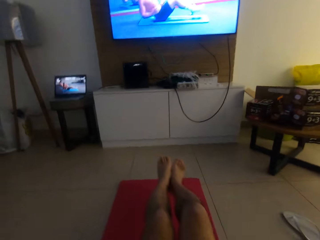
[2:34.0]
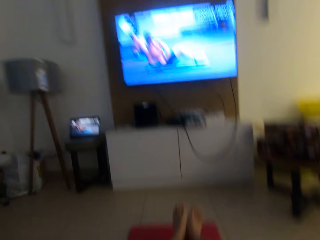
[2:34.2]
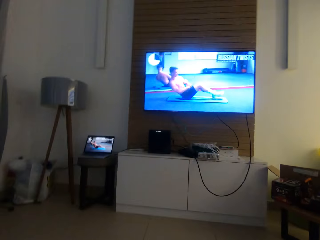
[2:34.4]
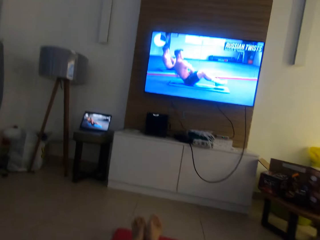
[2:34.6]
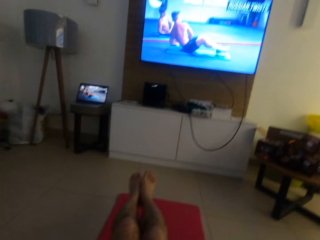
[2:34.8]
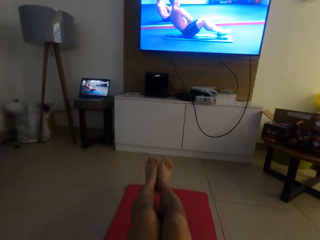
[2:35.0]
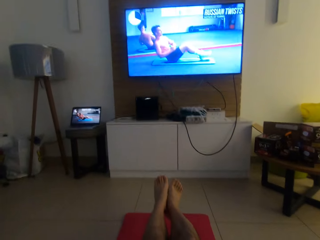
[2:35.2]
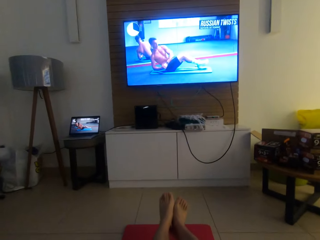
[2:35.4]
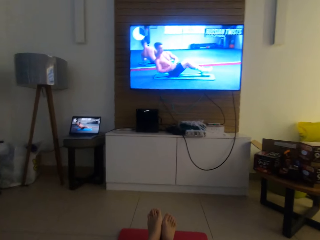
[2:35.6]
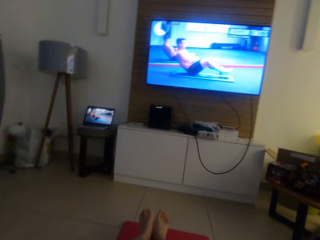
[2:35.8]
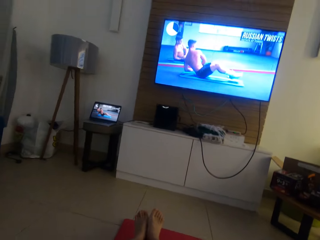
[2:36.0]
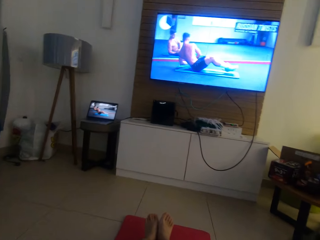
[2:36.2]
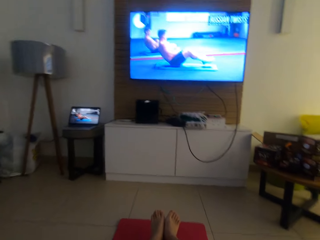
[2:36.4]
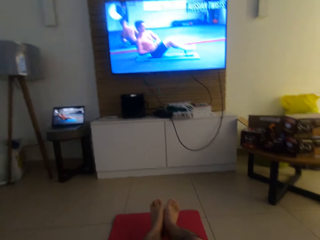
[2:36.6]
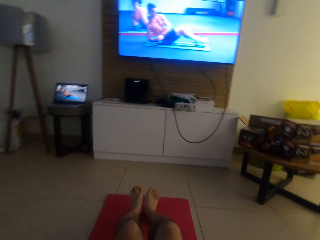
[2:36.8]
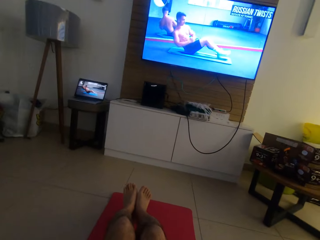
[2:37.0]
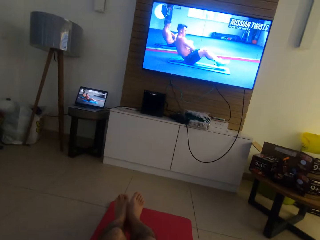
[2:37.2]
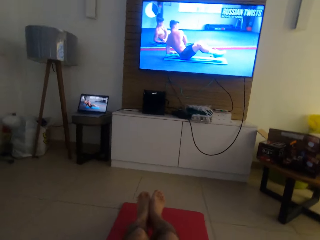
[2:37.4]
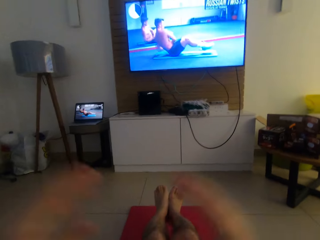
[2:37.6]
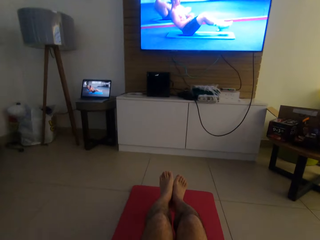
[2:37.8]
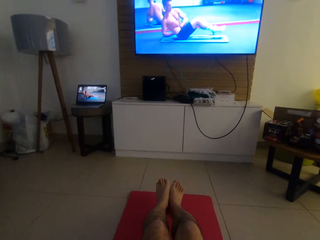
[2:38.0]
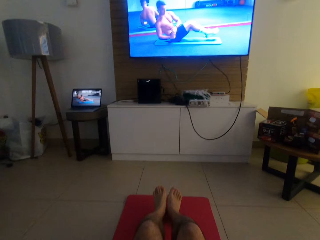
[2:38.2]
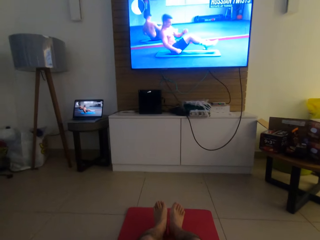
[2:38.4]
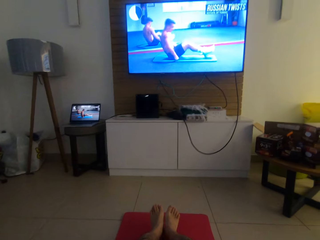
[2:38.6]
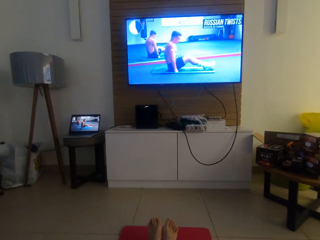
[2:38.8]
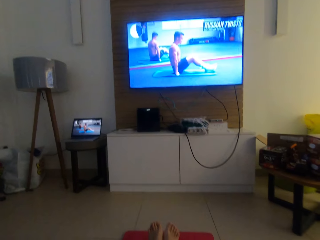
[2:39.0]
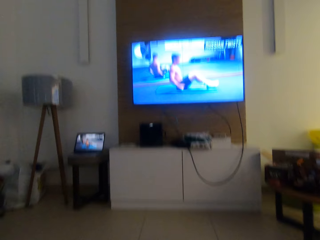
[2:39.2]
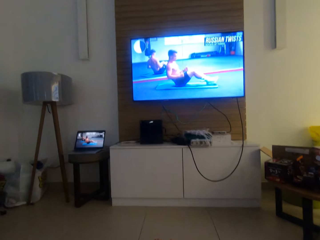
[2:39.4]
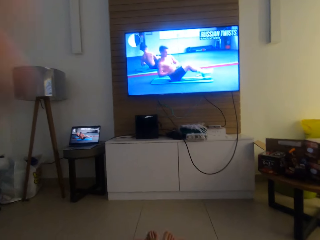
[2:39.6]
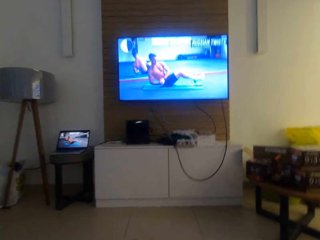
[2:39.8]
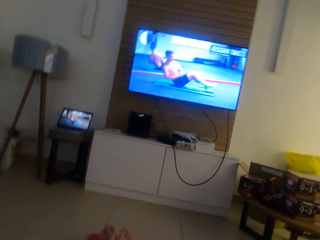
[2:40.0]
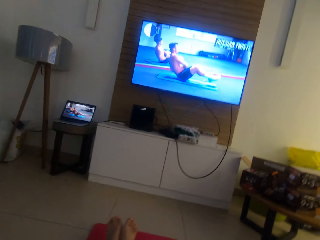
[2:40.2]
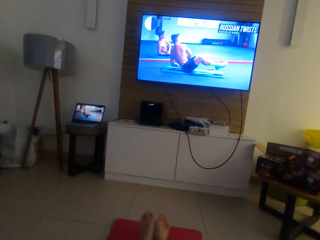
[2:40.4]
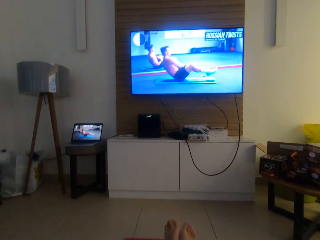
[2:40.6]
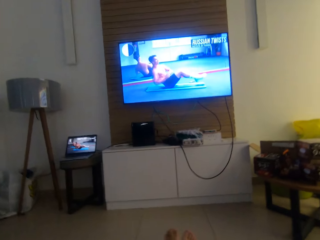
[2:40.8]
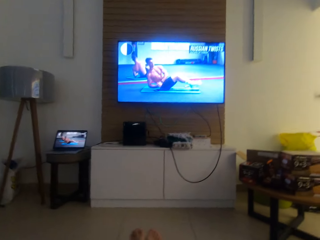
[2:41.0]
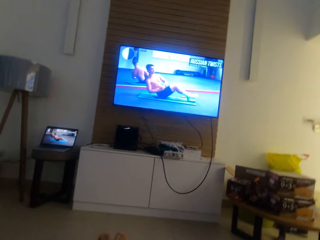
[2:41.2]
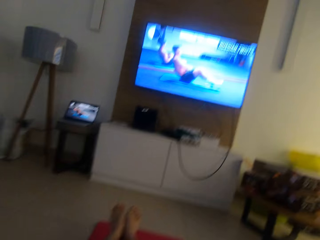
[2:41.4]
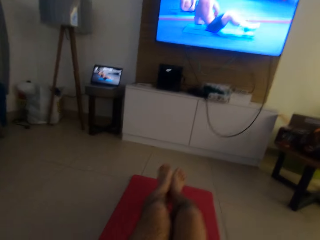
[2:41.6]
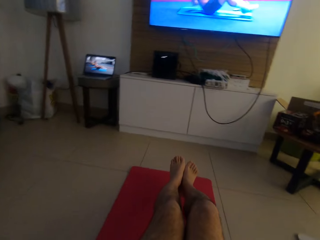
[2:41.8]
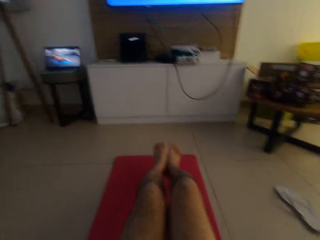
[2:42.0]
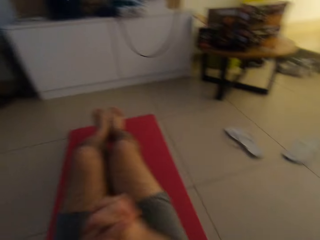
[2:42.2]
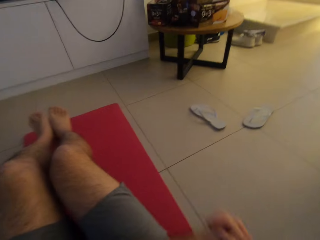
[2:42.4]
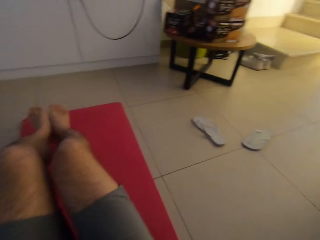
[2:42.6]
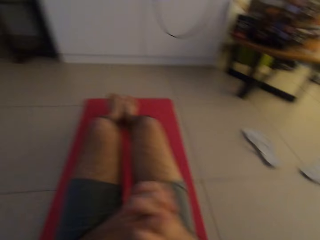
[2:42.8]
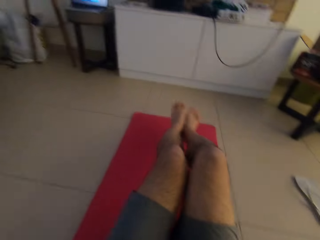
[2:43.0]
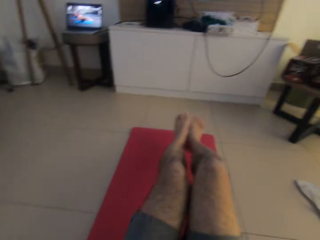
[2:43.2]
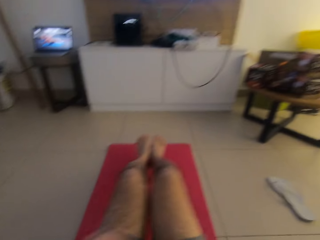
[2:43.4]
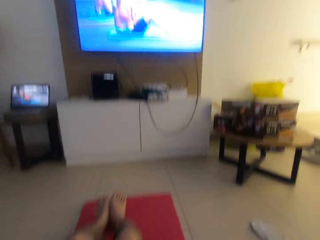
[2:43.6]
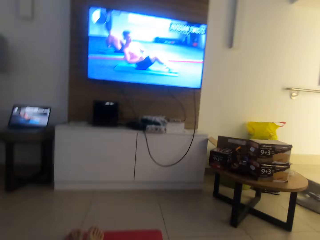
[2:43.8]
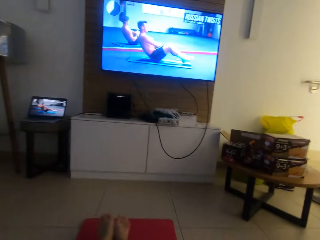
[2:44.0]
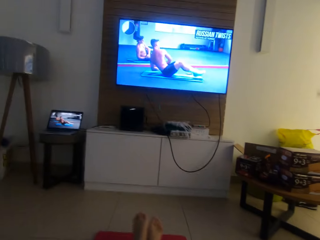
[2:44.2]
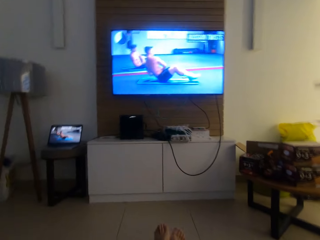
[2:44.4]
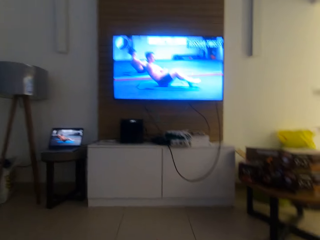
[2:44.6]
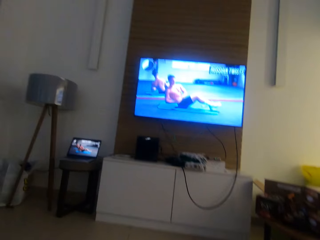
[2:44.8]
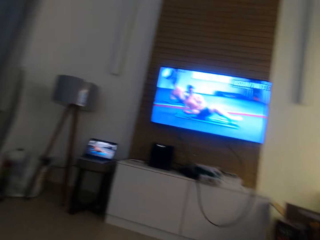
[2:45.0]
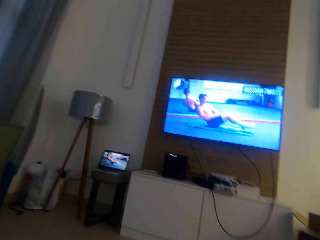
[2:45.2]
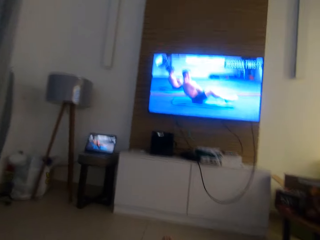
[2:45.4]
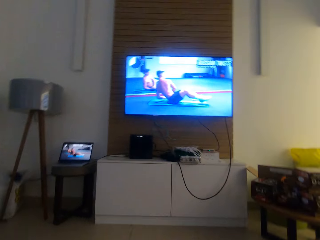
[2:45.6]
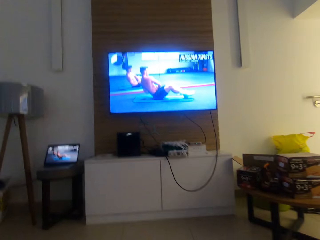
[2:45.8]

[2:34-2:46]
The camera wearer moves his legs to the right and moves his legs to the left. He touches the camera on his head. He moves his legs to the right, moves his legs to the left, moves his legs to the right, moves his legs to the left, moves his hands to the right, moves his legs to the right and moves his hands to the left.

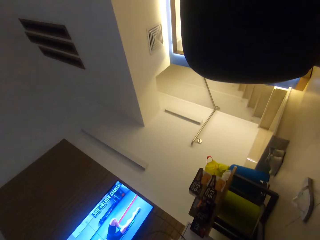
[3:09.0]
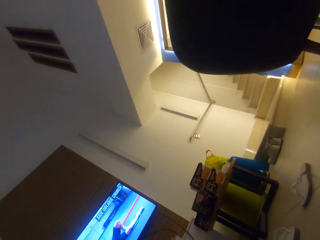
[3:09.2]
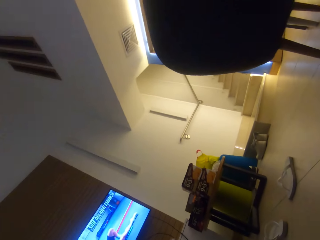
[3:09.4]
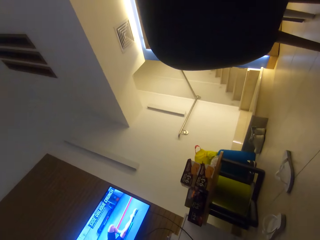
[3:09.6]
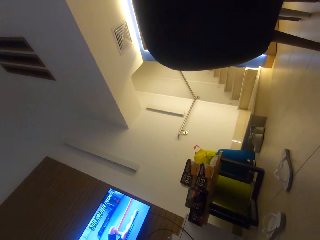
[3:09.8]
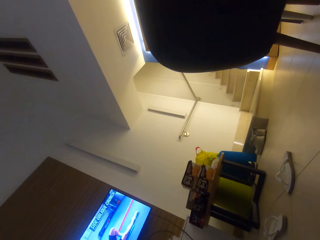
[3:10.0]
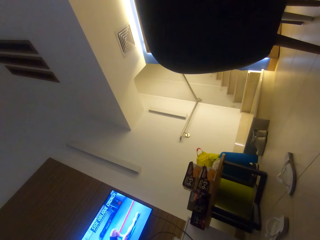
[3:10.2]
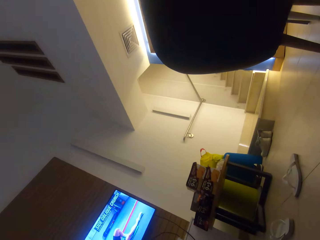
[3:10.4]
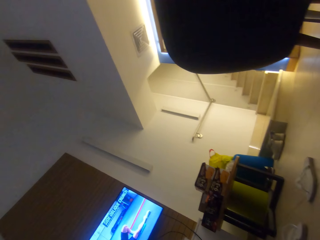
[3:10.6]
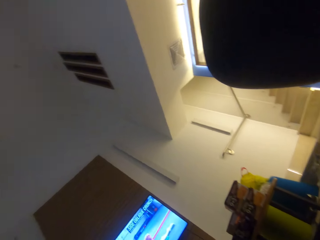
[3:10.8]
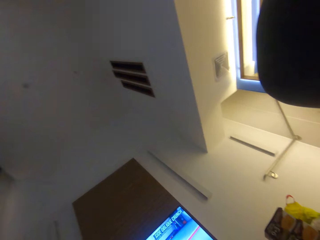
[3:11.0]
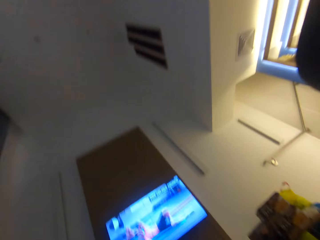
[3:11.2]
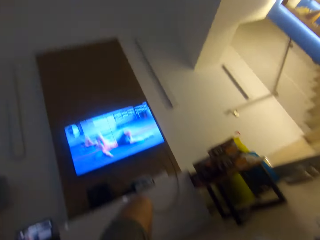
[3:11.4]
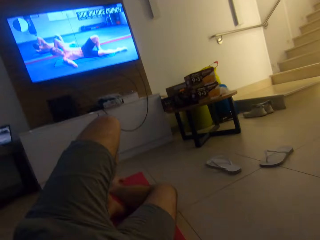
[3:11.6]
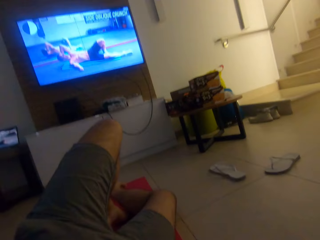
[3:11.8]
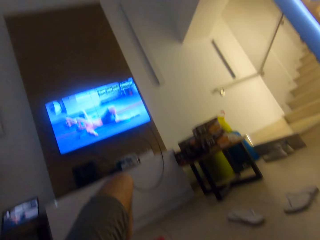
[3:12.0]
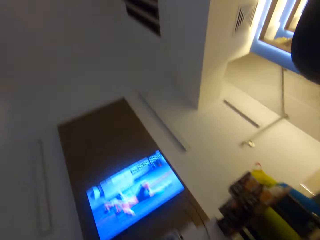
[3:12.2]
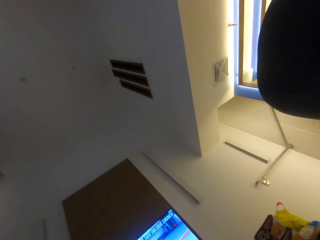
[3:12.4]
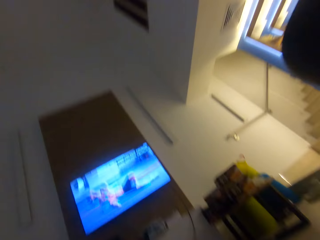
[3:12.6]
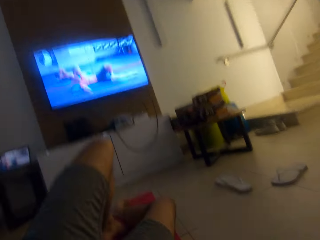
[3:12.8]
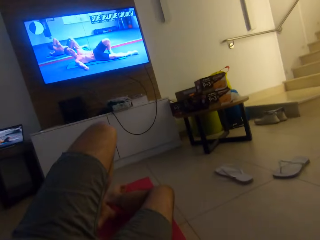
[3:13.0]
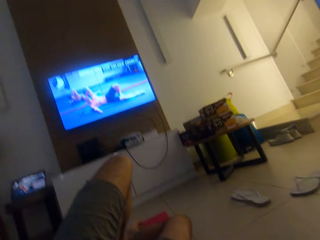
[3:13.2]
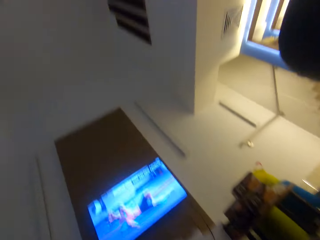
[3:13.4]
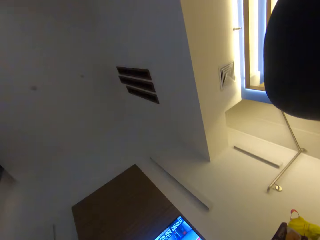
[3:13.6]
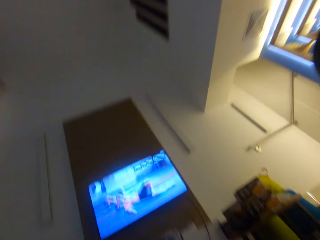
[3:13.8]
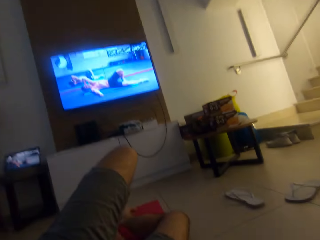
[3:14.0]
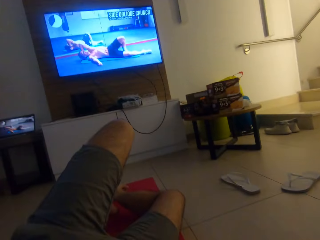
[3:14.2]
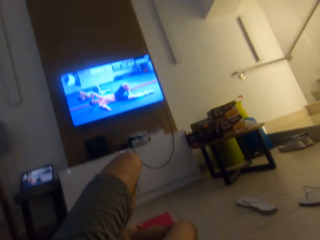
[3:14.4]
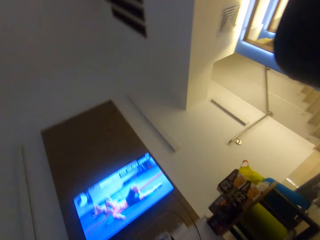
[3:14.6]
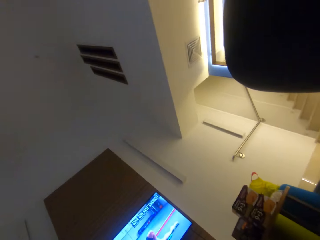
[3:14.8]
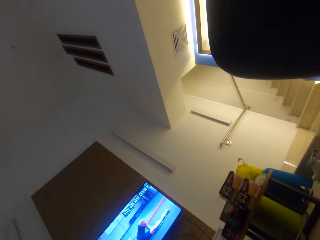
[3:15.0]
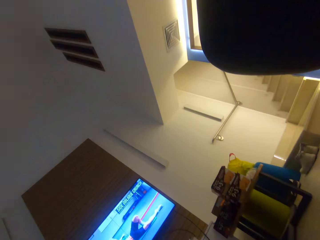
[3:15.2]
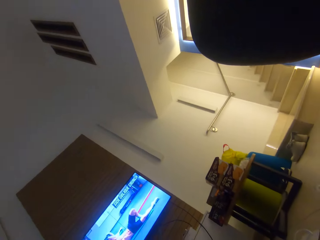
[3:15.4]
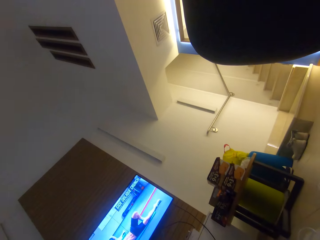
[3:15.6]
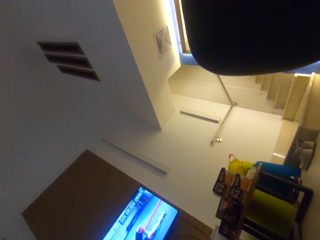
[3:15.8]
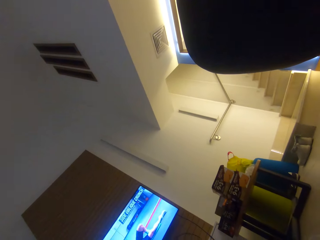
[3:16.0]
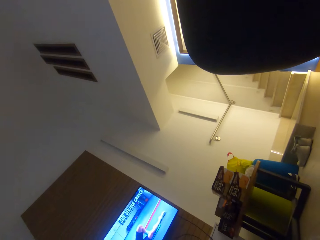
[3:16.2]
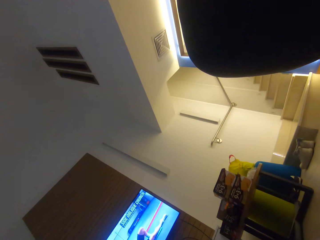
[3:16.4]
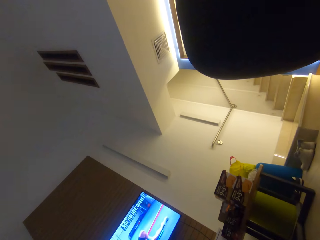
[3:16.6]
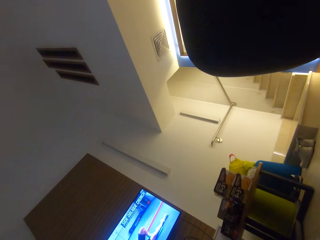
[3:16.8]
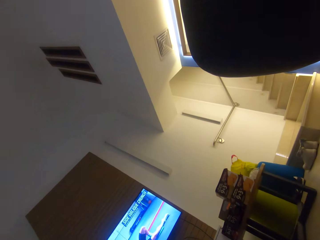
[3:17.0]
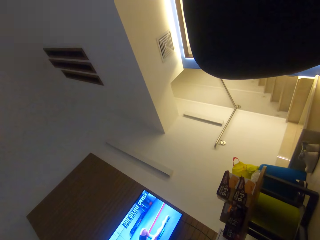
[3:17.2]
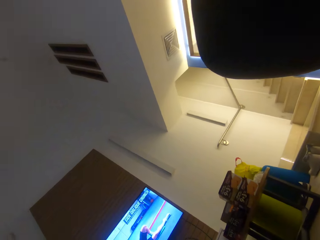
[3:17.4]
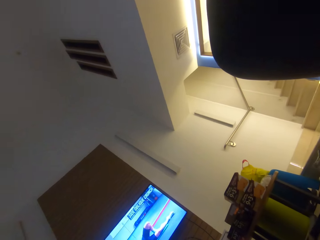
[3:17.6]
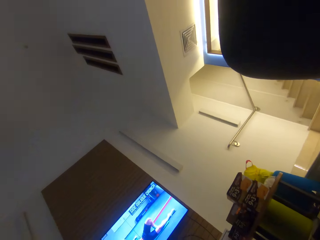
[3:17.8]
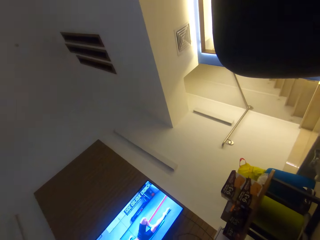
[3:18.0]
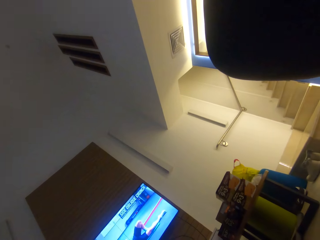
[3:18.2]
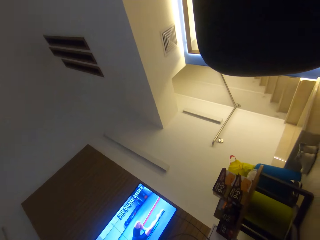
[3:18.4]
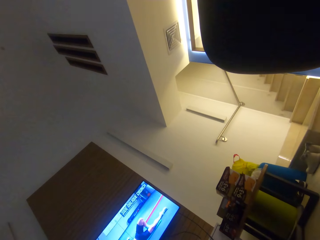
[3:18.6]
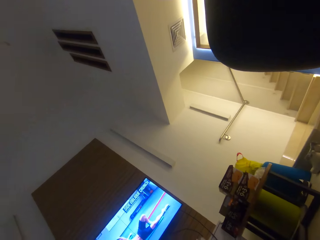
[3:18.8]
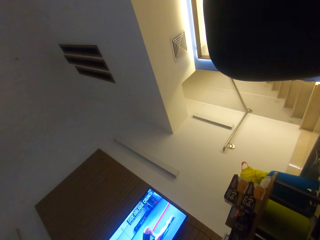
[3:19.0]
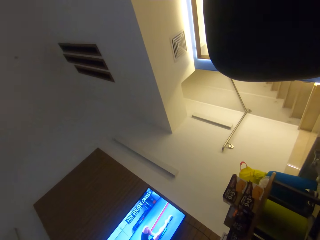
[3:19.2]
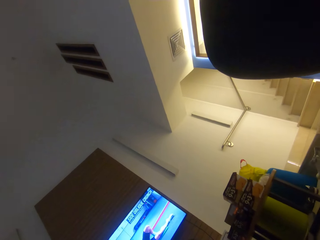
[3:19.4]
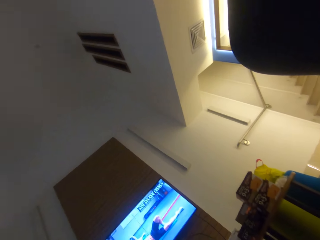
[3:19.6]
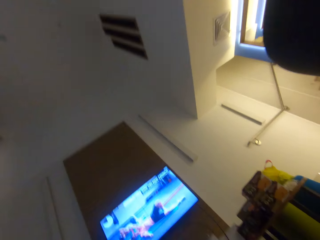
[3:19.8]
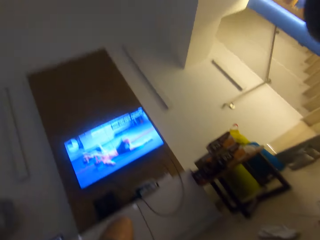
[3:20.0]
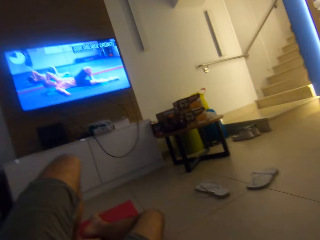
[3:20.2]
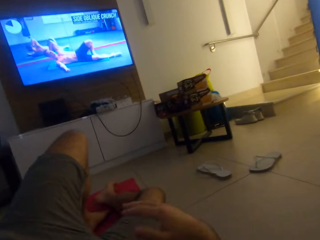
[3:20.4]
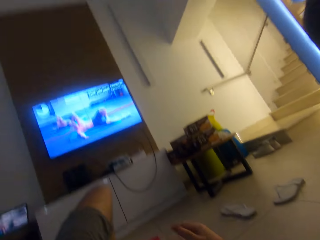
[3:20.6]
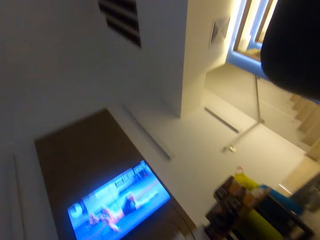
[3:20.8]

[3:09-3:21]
The camera wearer does something. They do press ups. They watch the press ups.
